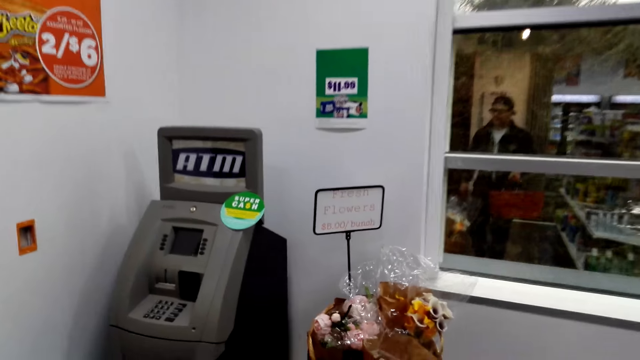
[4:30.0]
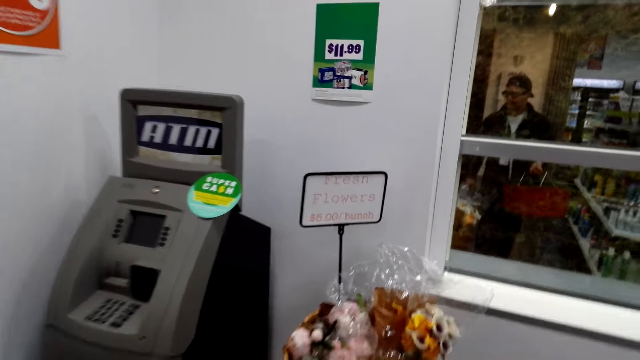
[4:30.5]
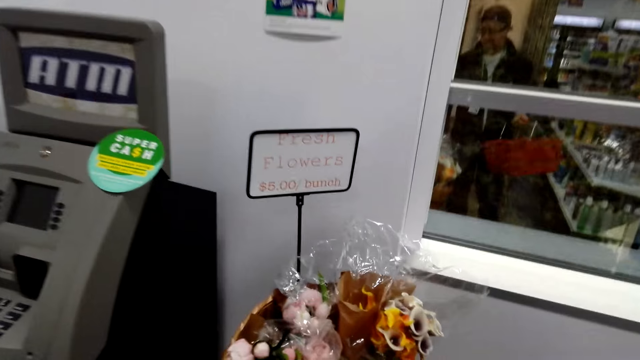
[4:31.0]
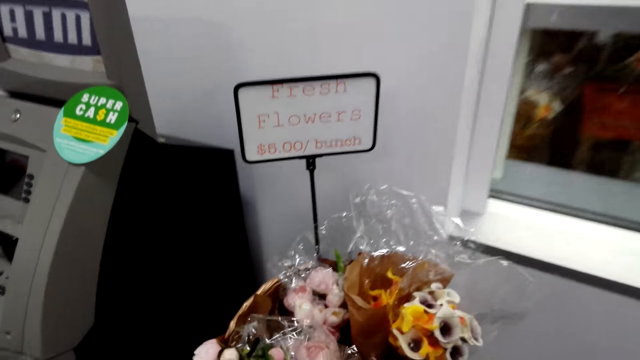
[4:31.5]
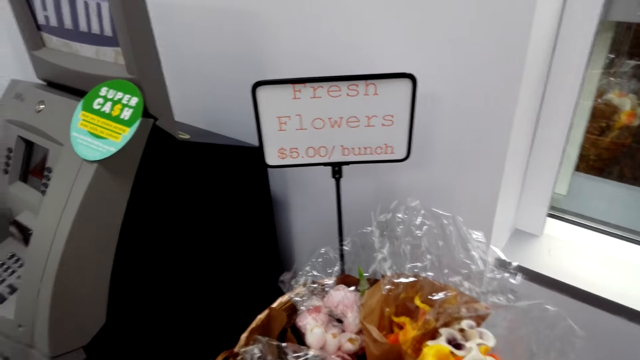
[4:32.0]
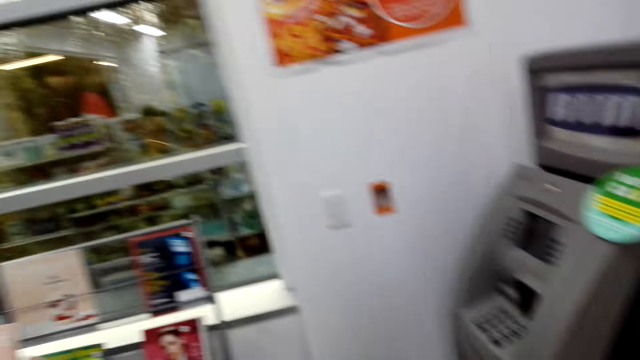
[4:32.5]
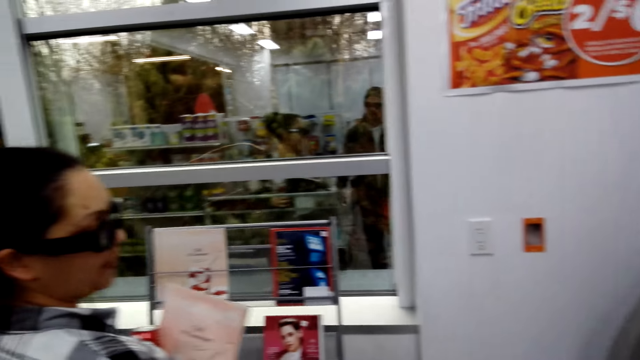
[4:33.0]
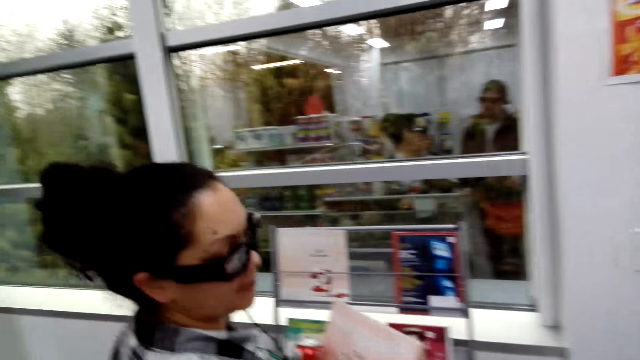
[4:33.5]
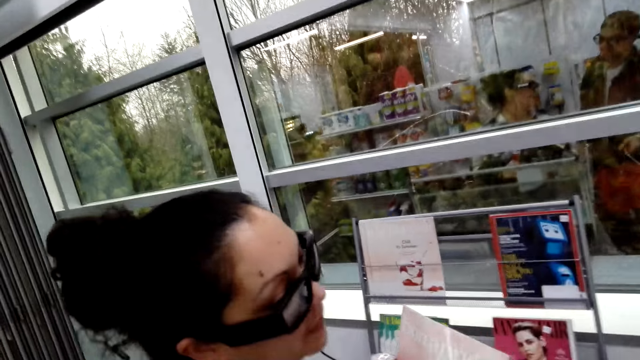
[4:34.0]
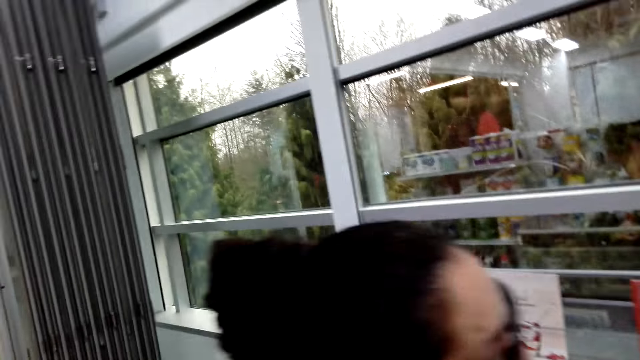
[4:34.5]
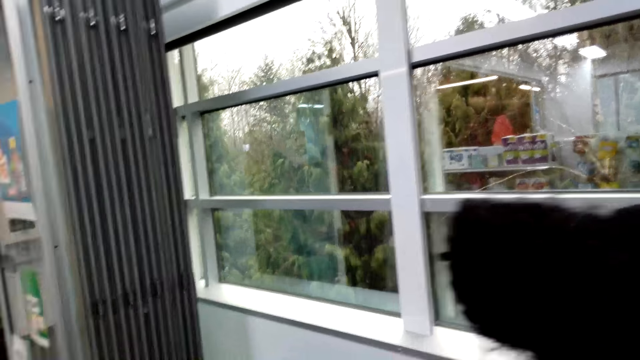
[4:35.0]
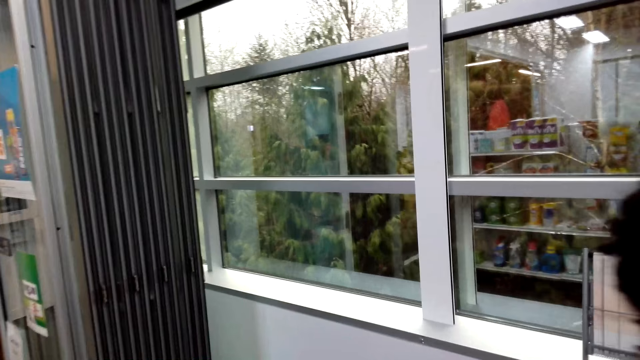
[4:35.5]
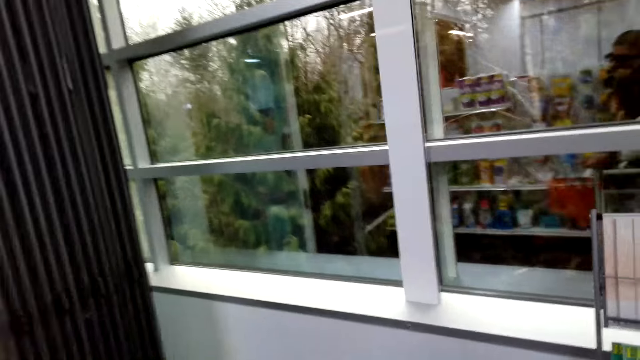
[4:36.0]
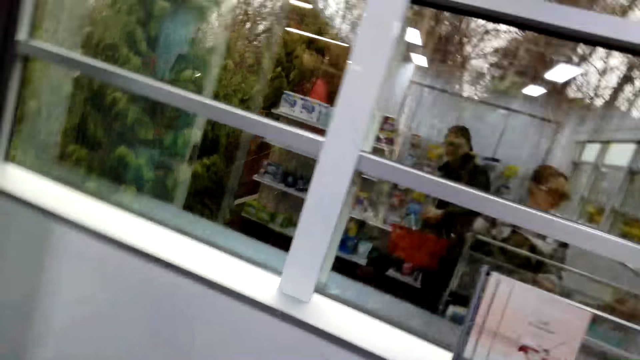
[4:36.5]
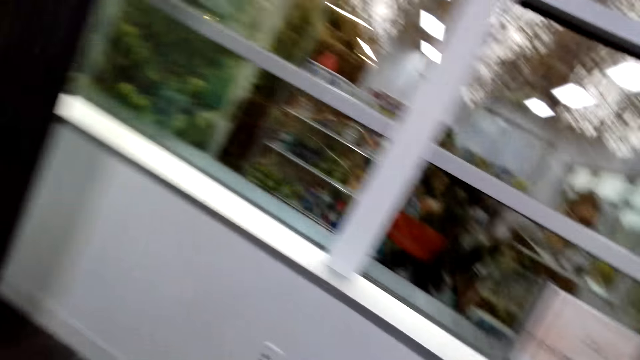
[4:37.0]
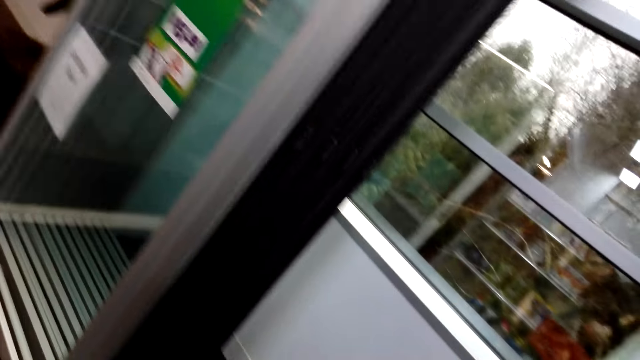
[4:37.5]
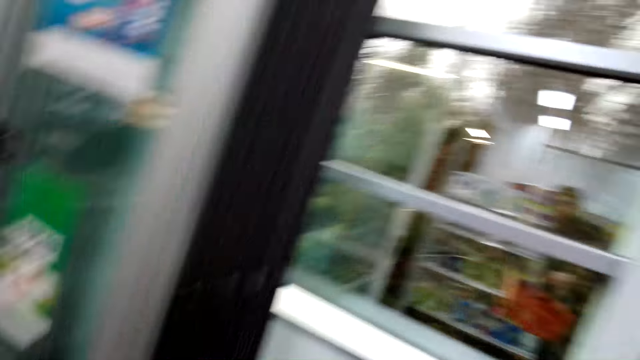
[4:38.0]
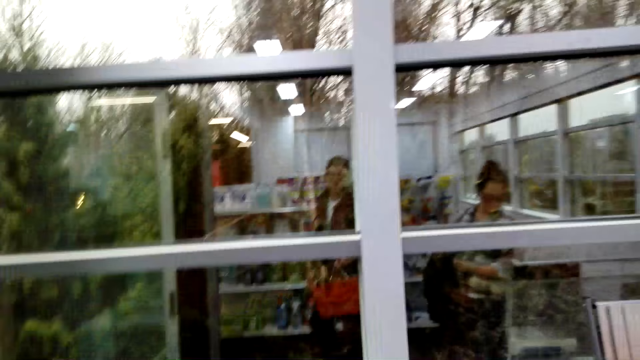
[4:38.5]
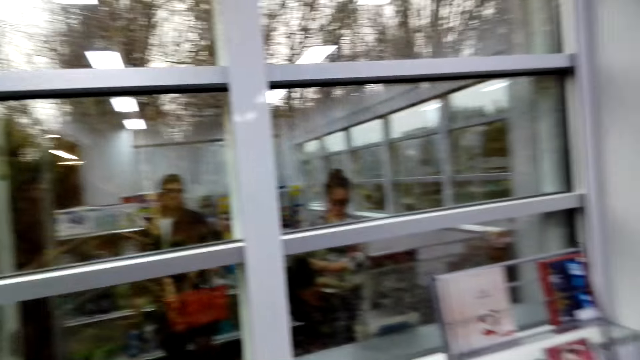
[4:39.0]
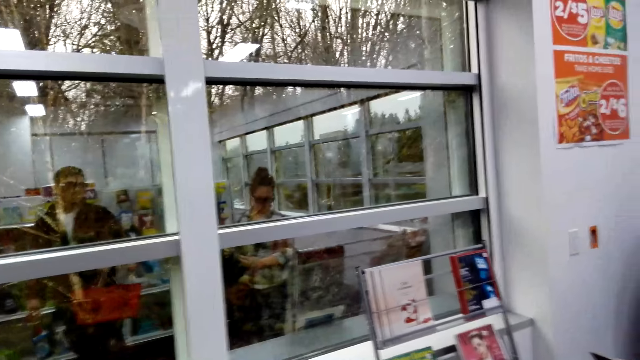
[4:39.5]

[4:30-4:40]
The camera wearer talks to the woman. They look at the flowers, stop walking, and look around. The woman talks to the camera wearer. The camera wearer looks around and talks to the woman.

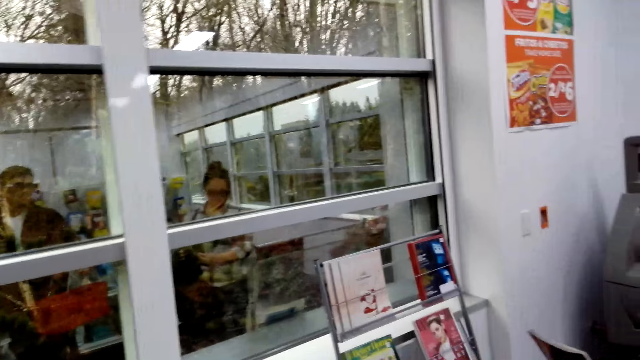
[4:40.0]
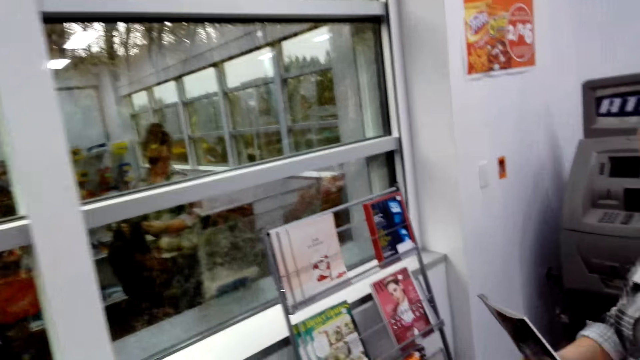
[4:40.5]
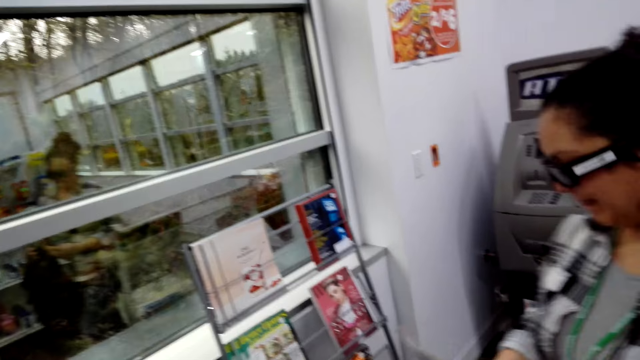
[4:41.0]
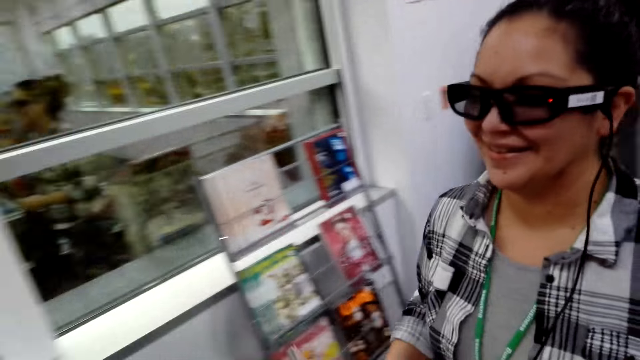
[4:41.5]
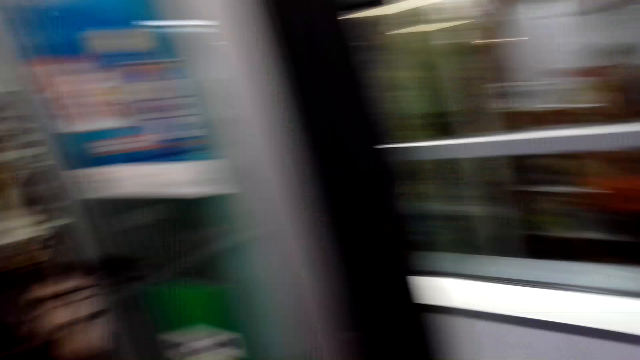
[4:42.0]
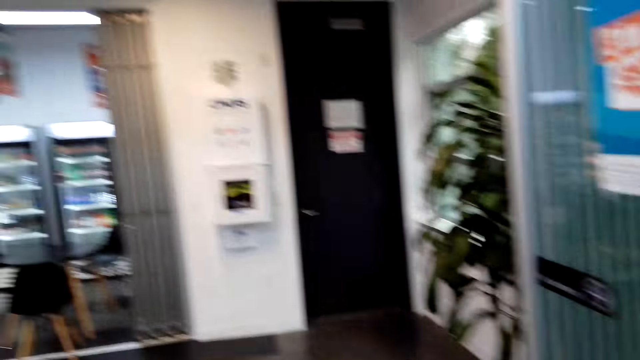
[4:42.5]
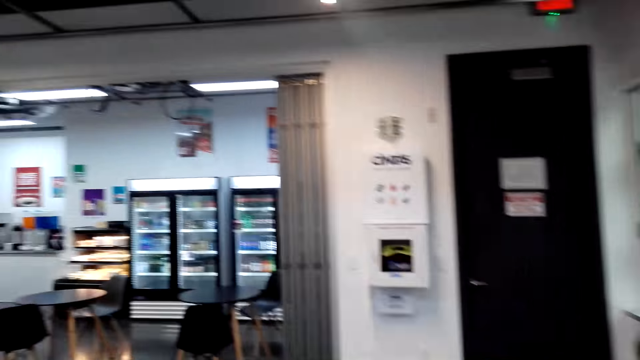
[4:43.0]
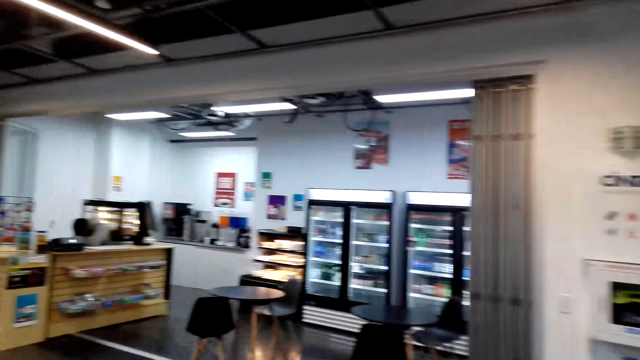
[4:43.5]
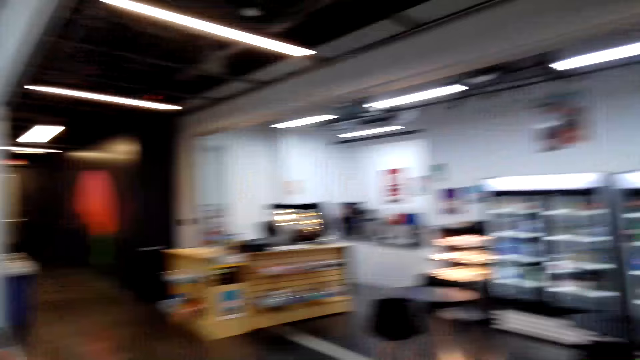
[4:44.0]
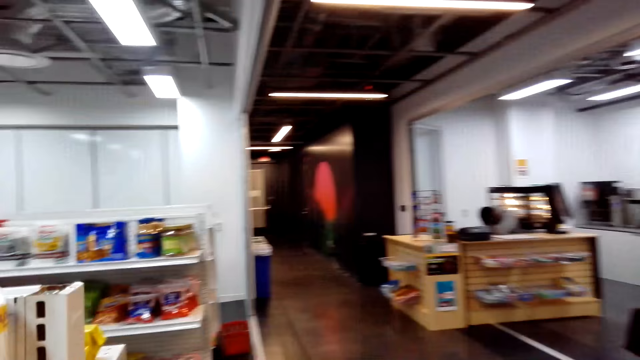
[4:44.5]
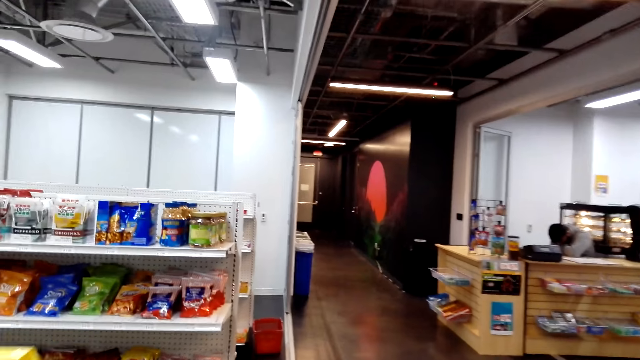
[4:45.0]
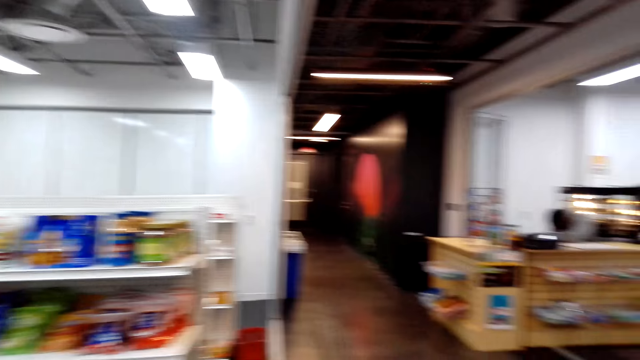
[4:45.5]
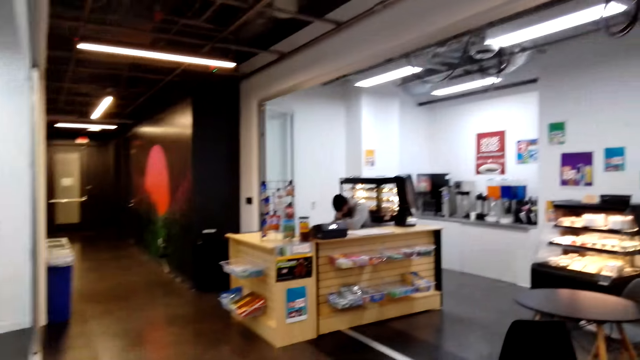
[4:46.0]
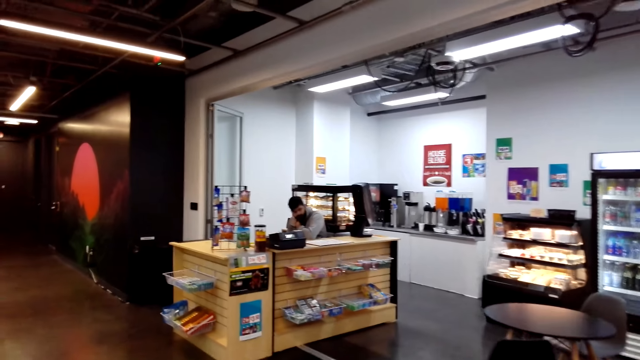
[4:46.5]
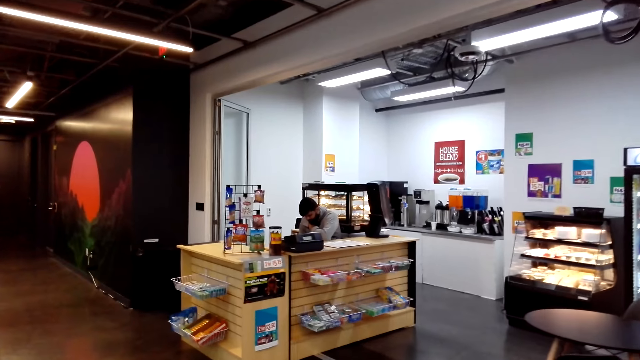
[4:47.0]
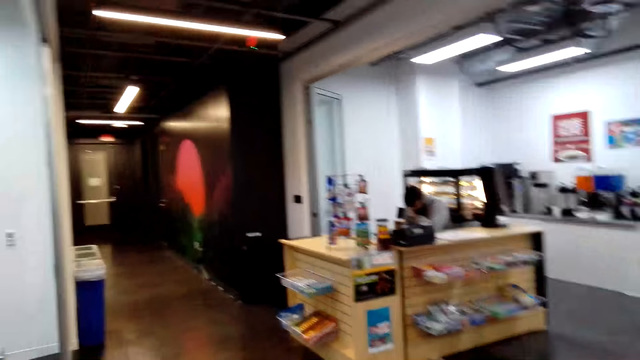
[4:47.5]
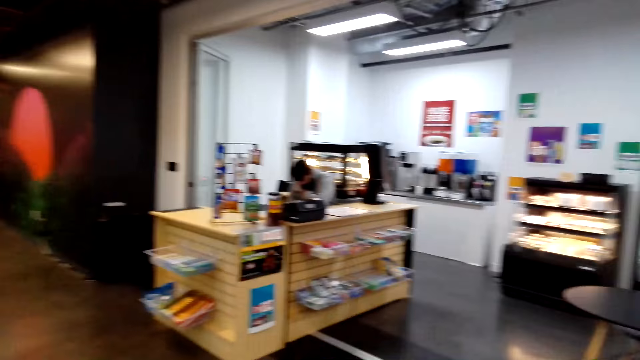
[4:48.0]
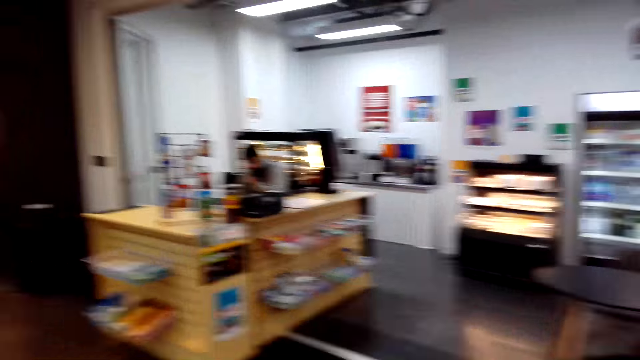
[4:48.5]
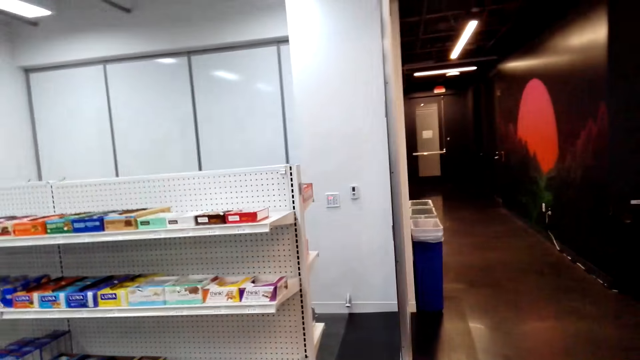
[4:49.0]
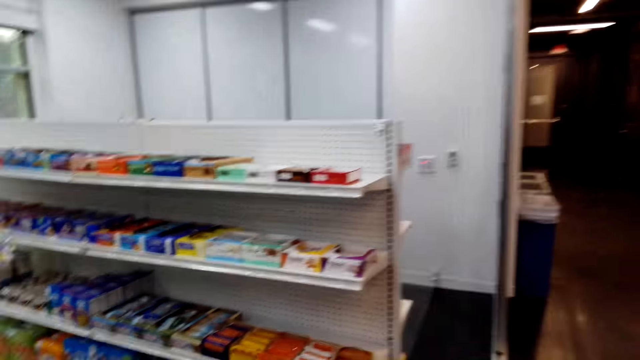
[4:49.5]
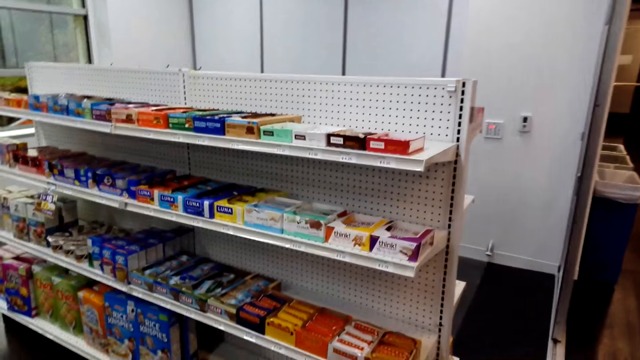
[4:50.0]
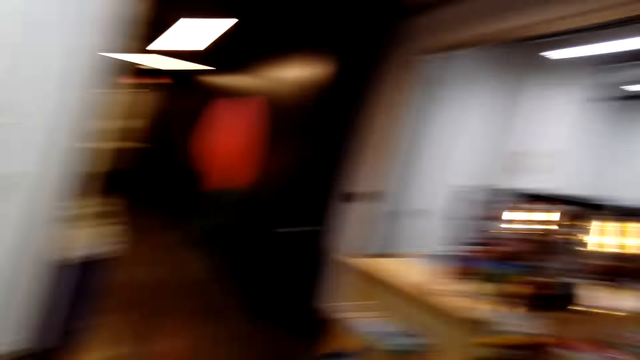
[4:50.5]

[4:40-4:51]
The camera wearer talks to the woman. They look around. They walk around the store. A man talks with the camera wearer.
